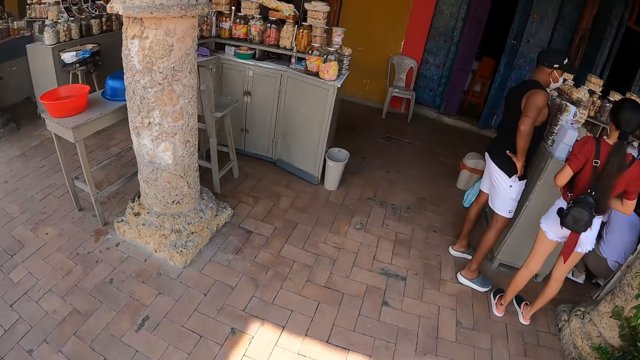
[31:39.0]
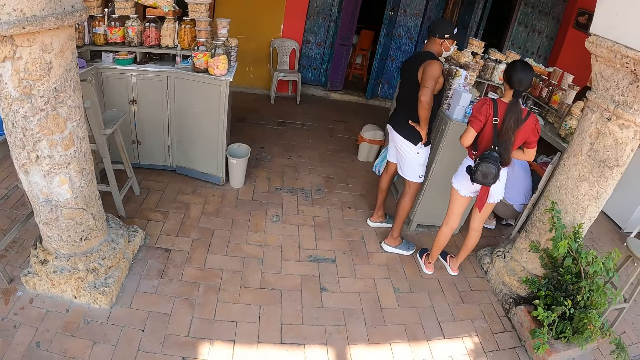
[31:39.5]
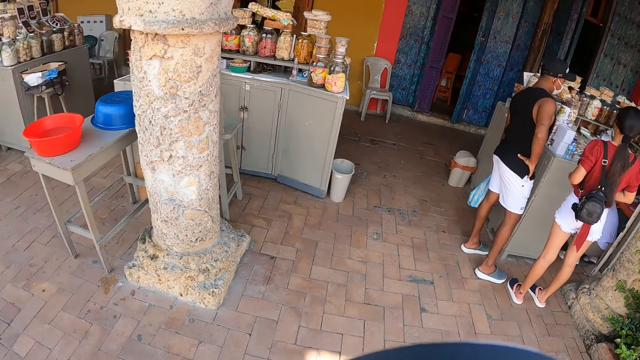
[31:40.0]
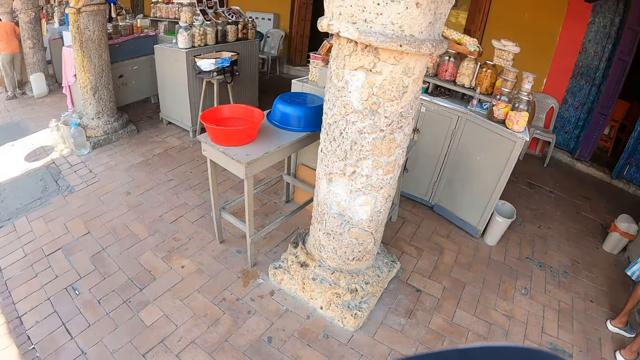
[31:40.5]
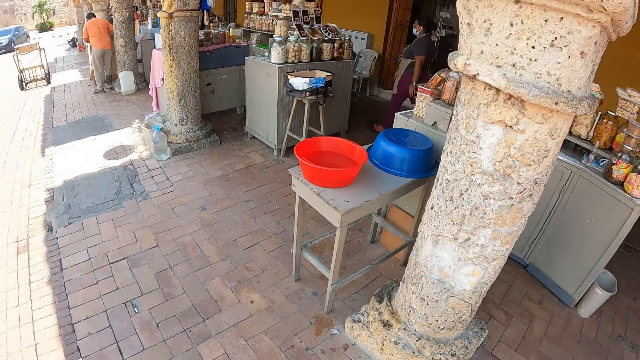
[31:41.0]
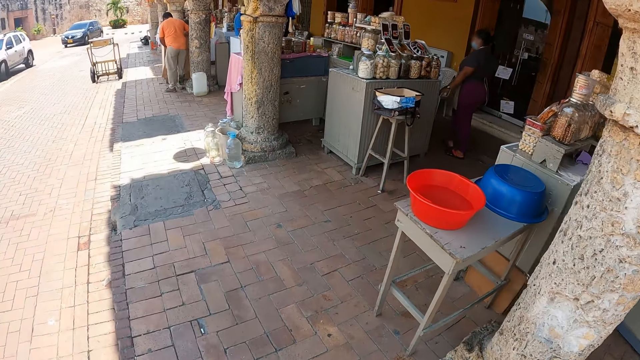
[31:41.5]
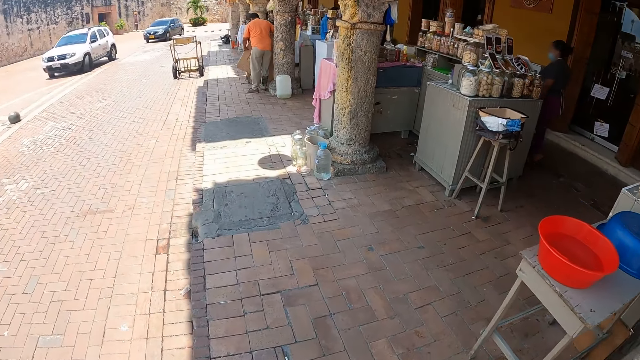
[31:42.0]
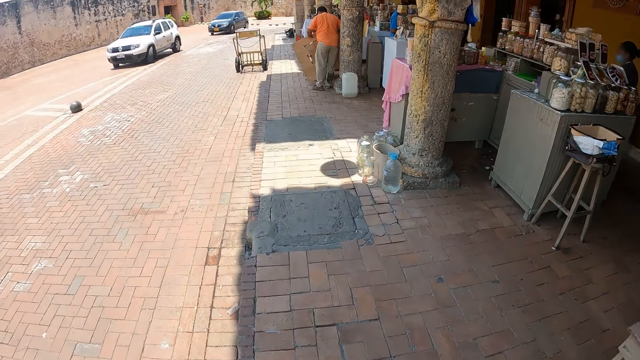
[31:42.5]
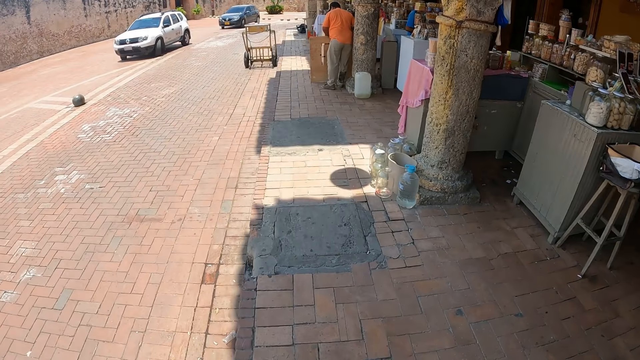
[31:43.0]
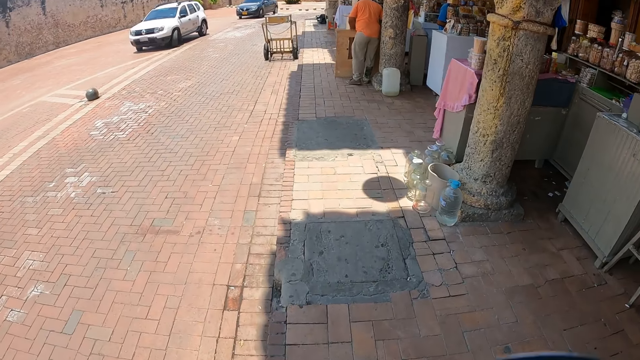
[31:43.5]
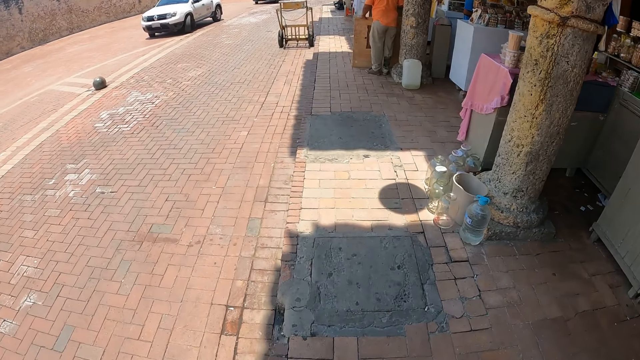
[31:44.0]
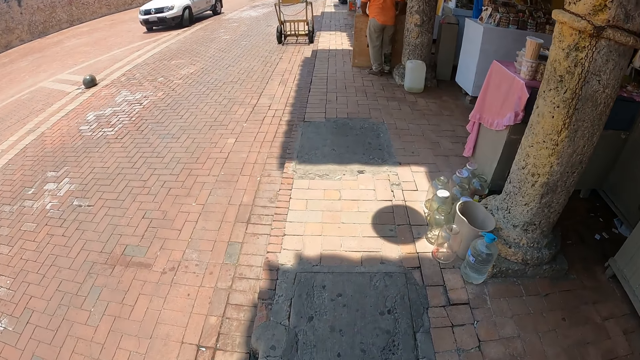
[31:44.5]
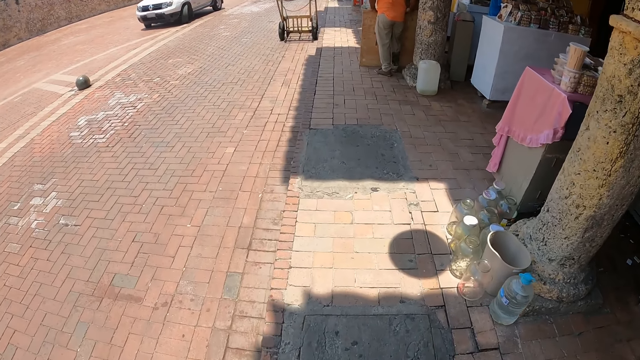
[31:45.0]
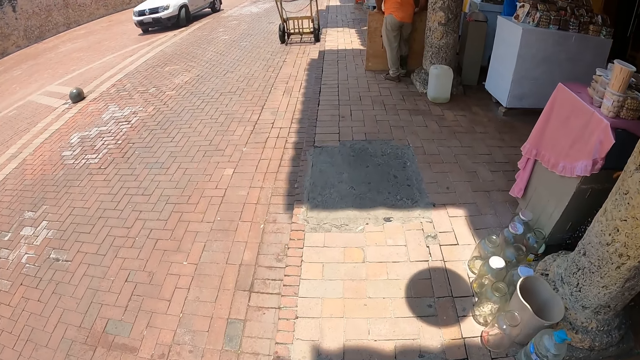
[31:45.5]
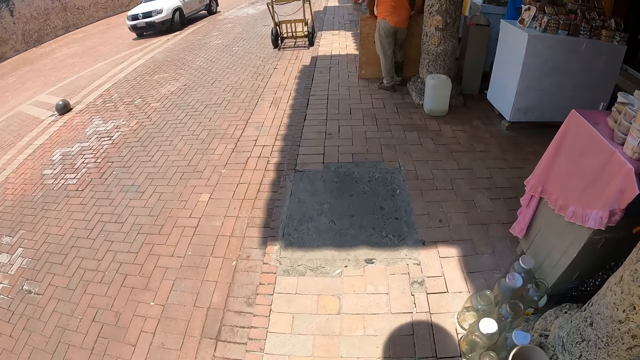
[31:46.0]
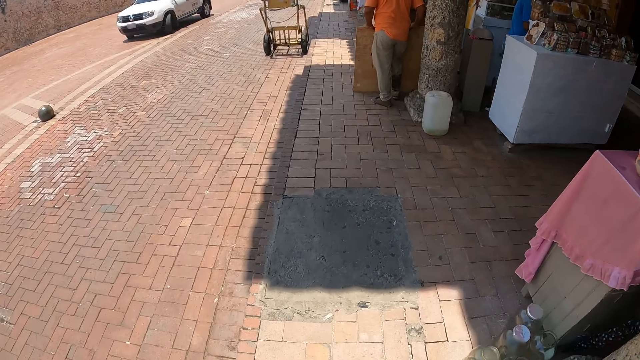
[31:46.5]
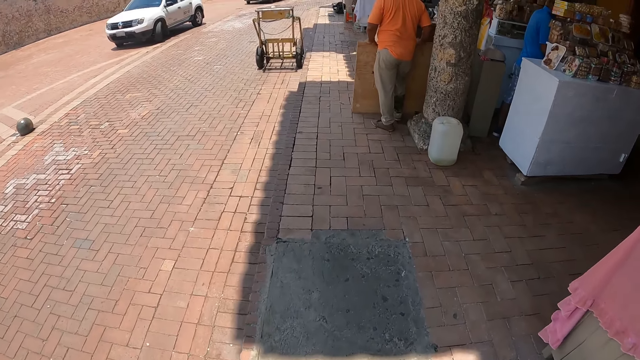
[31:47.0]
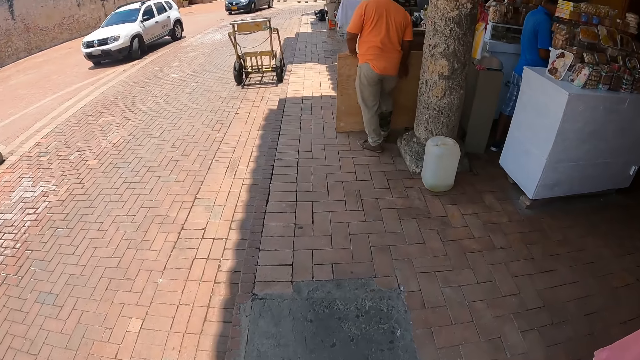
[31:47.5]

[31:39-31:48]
The camera wearer looks around. They walk outside the building.

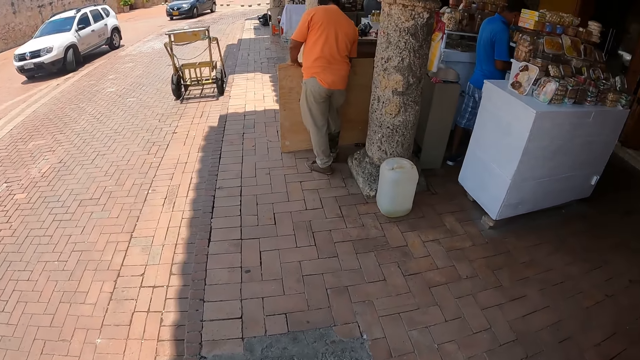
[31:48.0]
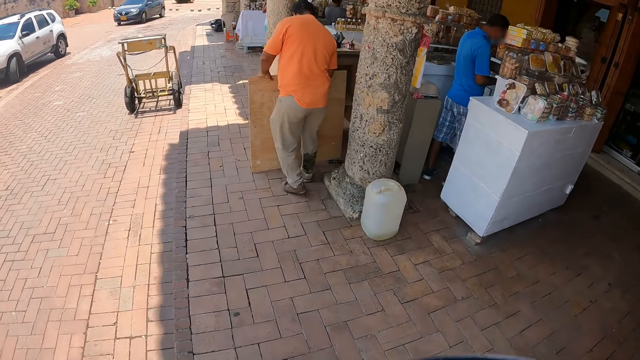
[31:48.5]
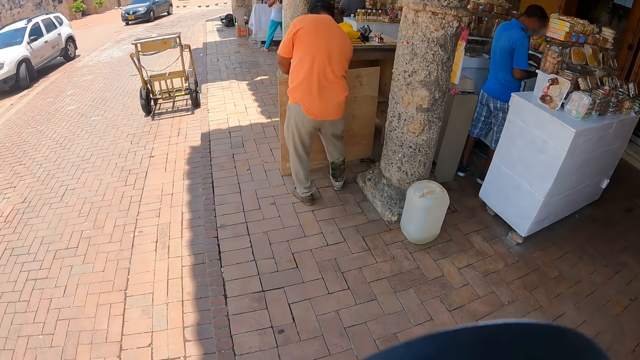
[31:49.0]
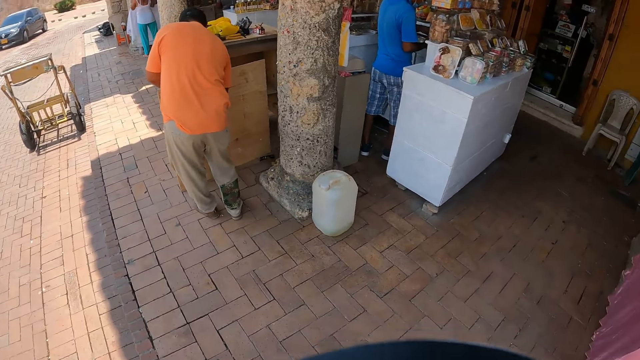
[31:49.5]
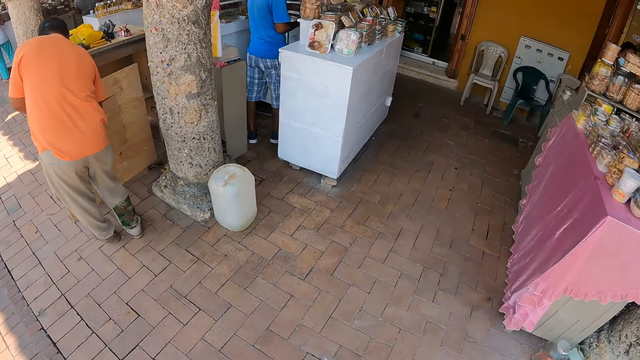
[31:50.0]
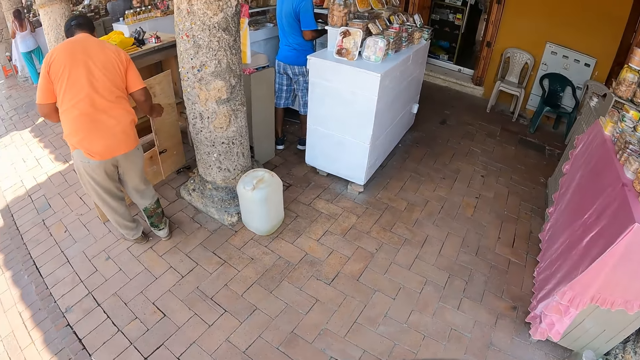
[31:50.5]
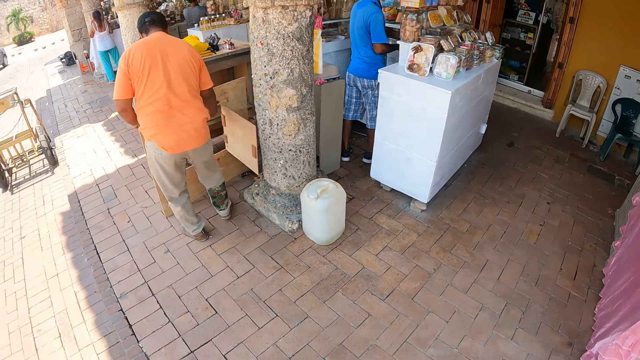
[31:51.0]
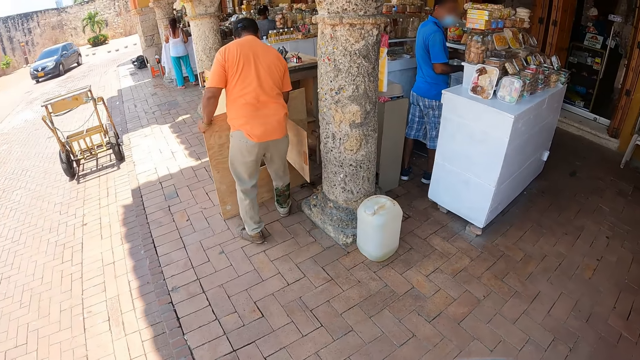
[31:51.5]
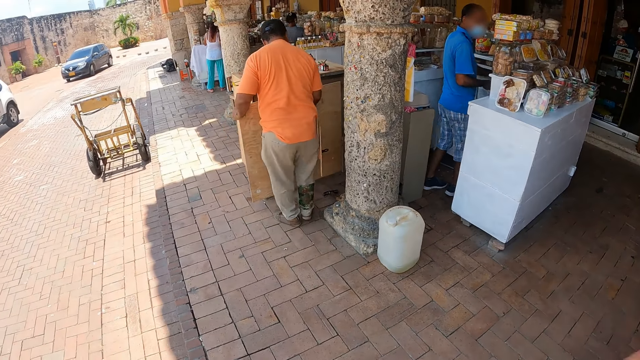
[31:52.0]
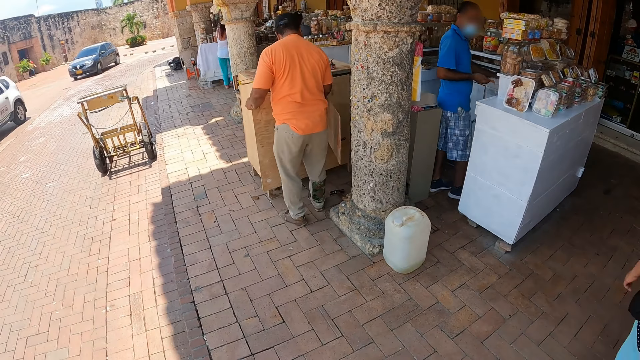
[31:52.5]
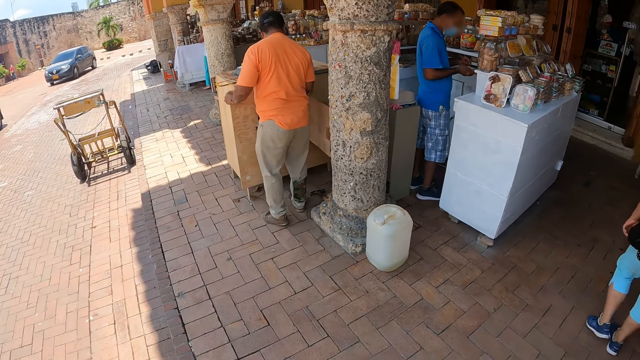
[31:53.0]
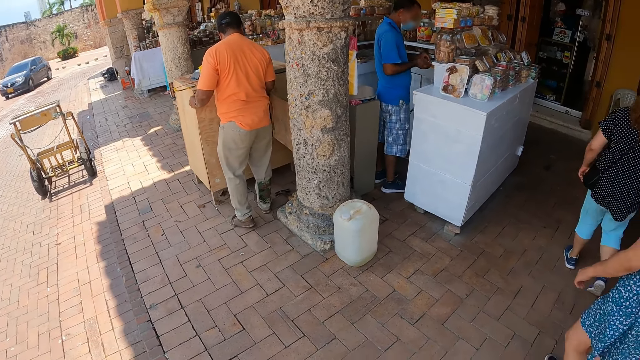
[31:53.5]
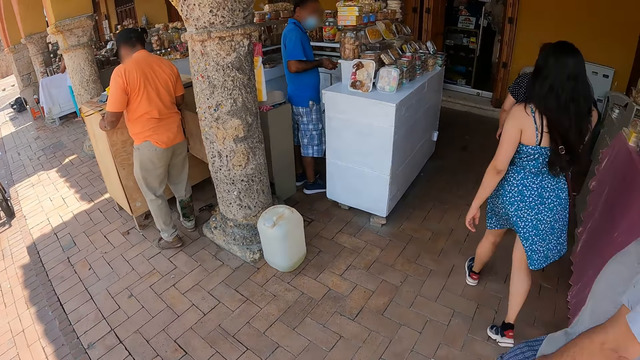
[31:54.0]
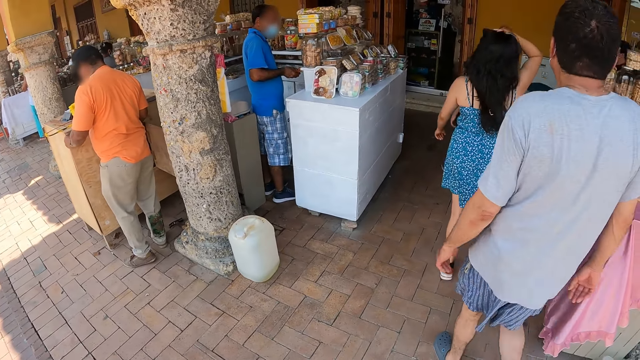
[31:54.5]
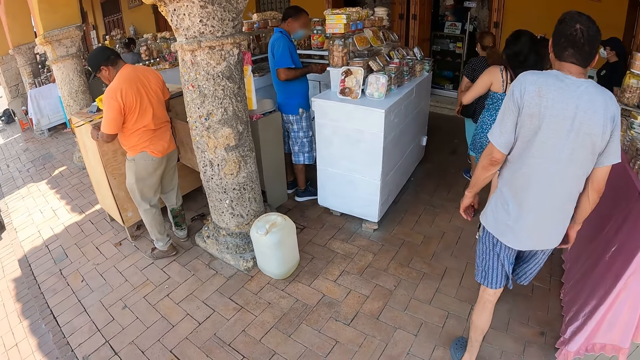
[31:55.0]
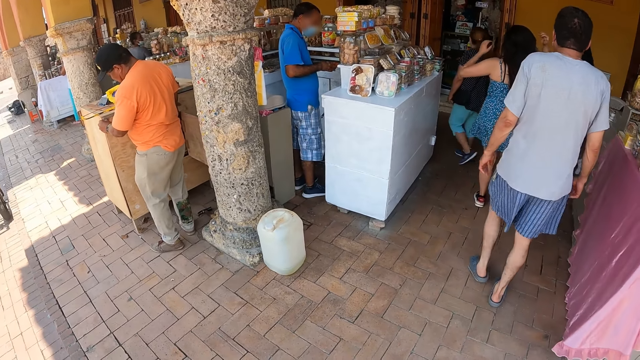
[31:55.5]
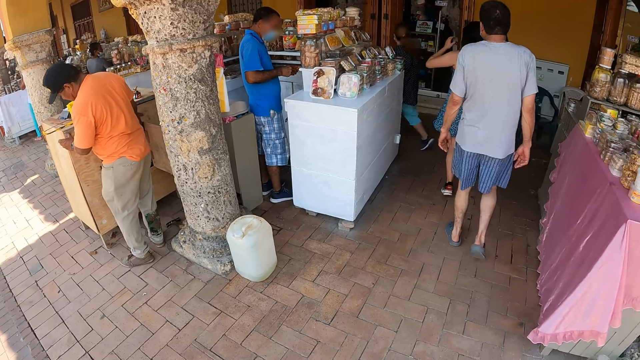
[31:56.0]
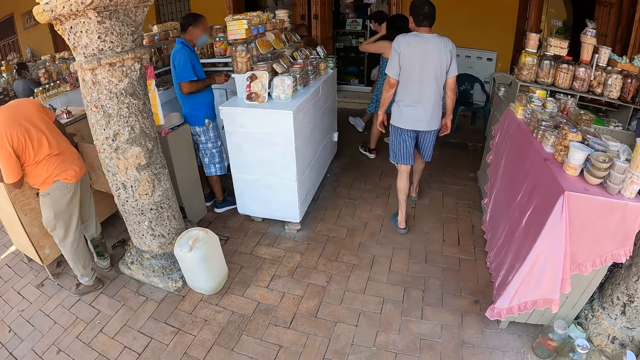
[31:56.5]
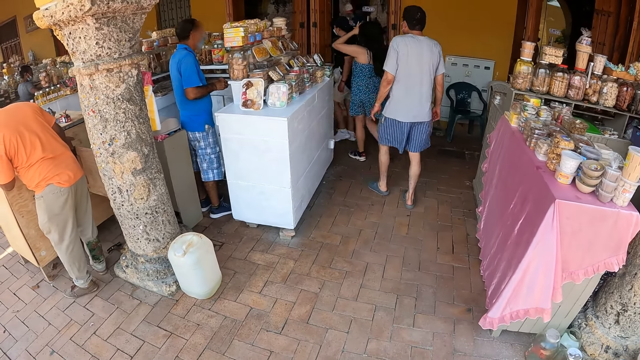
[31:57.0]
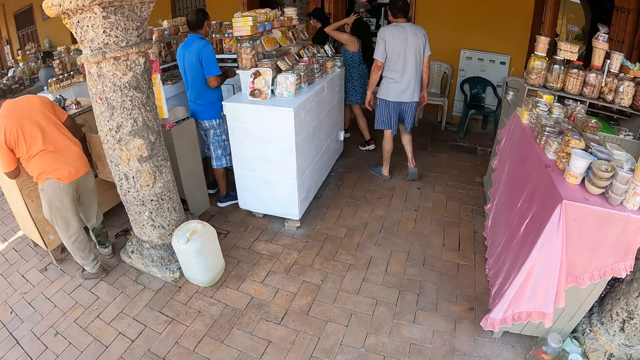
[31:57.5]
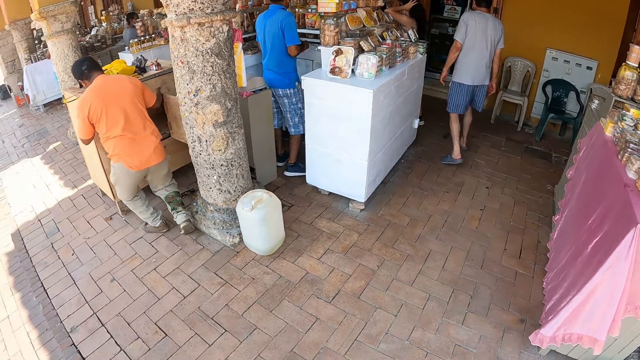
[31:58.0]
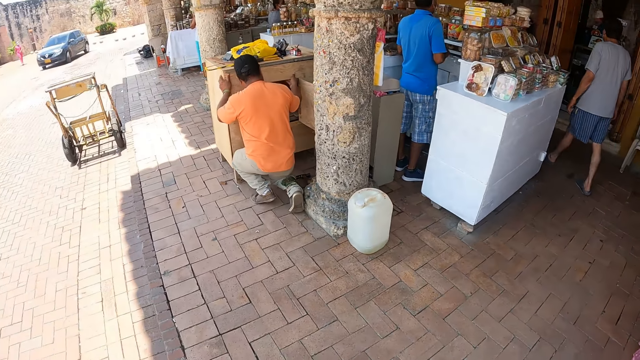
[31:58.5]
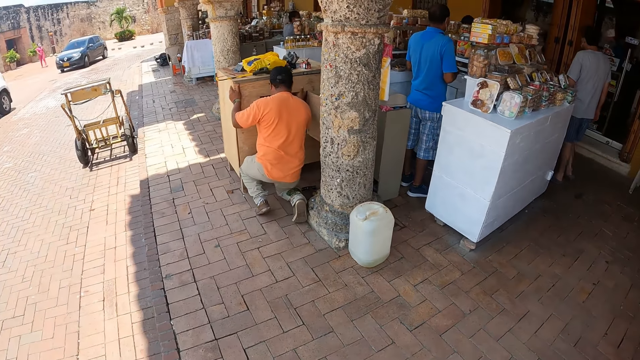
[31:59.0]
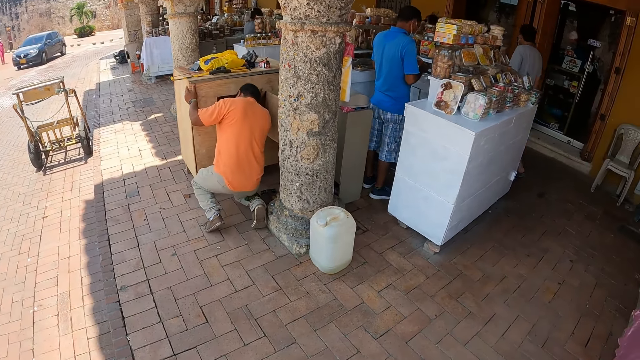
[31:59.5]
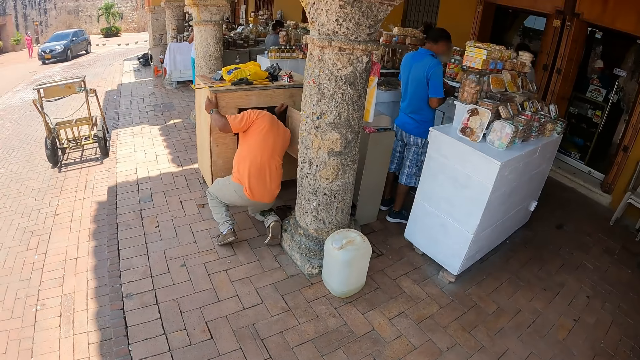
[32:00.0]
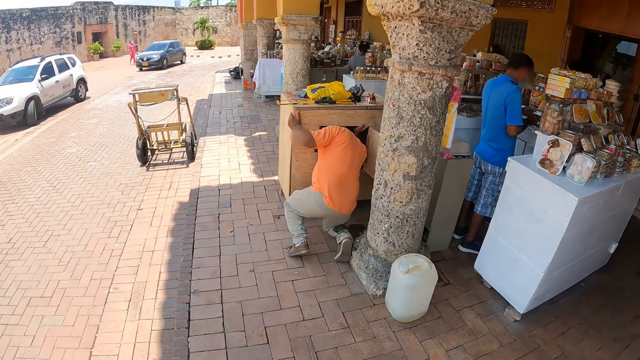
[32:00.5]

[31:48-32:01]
The camera wearer looks to the side of the walkway. They stare at the people.
